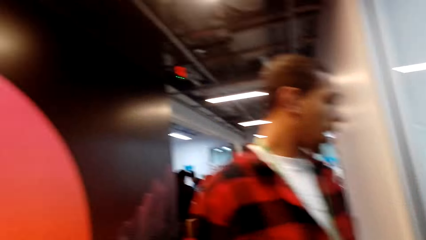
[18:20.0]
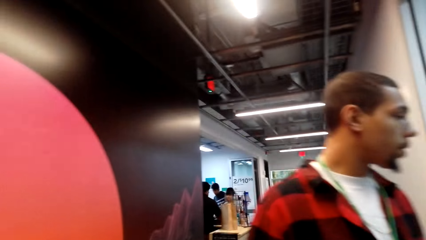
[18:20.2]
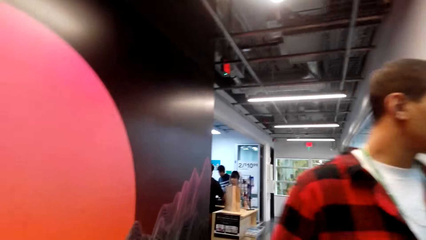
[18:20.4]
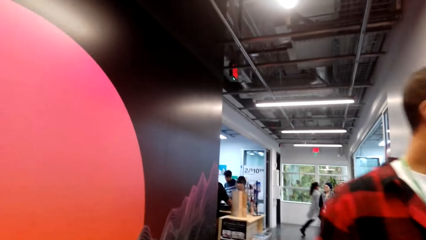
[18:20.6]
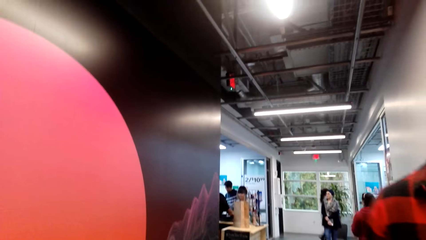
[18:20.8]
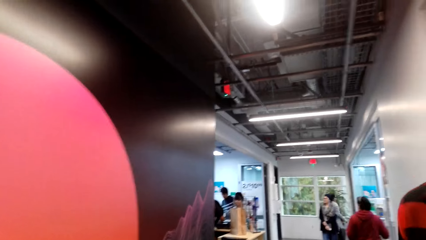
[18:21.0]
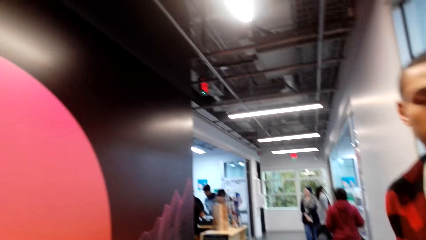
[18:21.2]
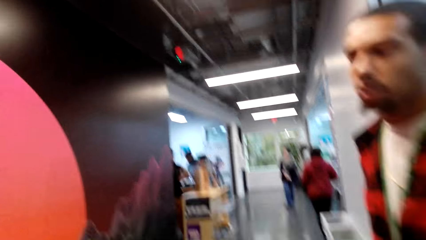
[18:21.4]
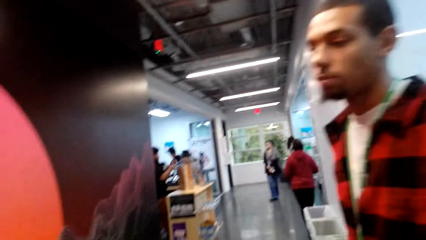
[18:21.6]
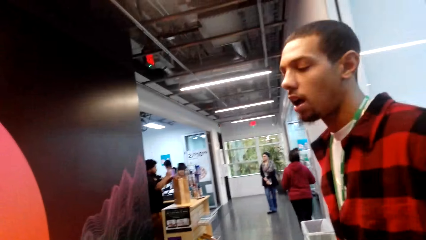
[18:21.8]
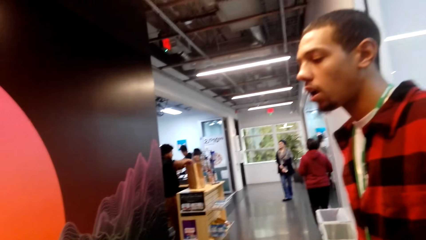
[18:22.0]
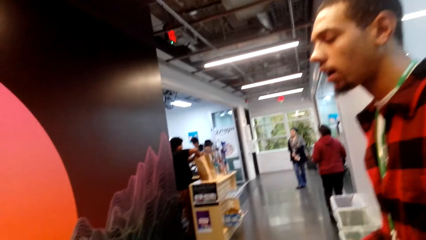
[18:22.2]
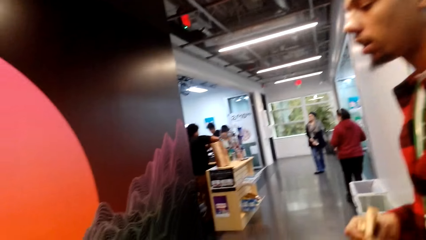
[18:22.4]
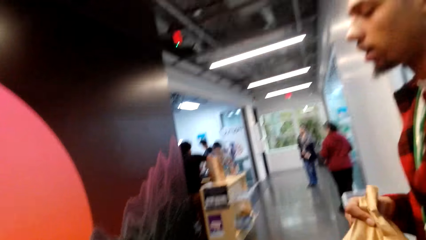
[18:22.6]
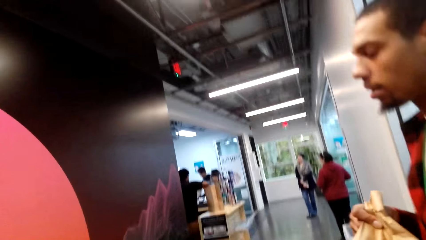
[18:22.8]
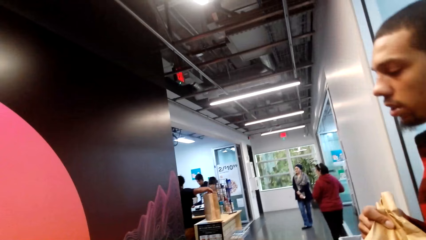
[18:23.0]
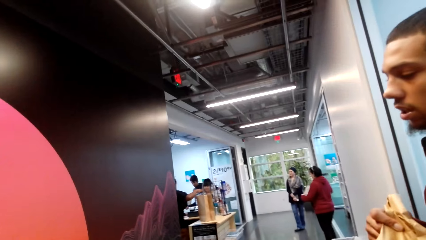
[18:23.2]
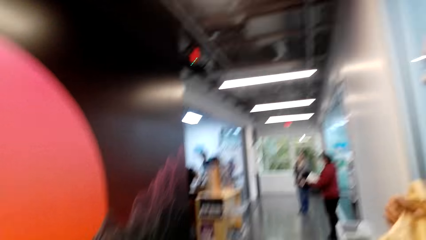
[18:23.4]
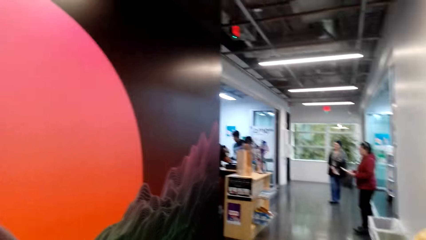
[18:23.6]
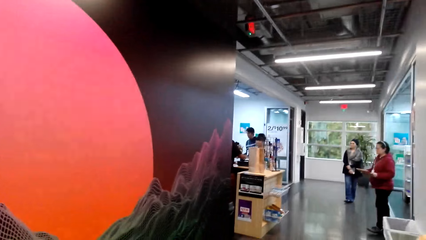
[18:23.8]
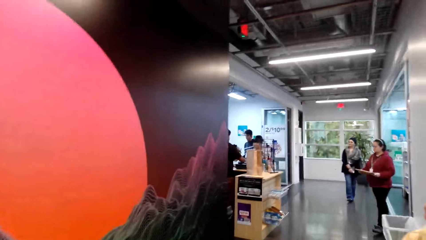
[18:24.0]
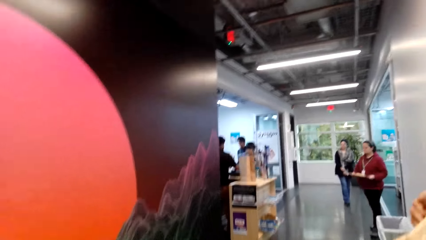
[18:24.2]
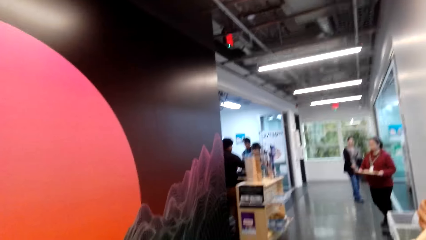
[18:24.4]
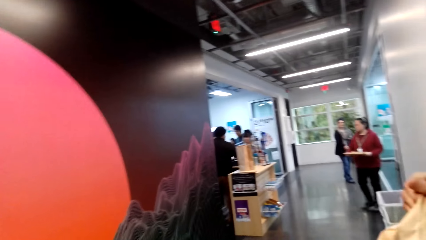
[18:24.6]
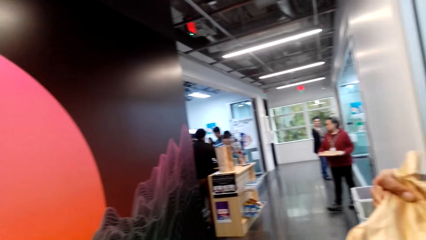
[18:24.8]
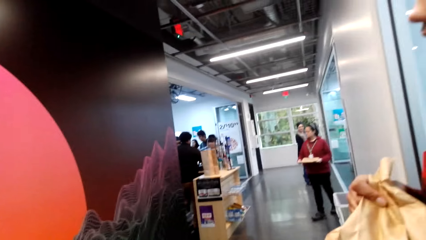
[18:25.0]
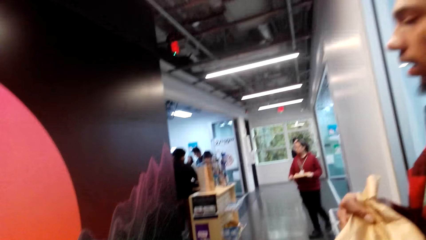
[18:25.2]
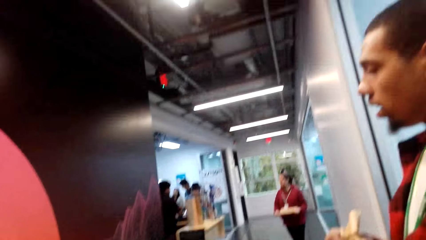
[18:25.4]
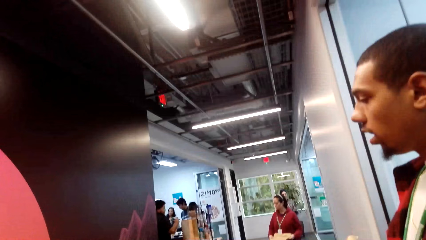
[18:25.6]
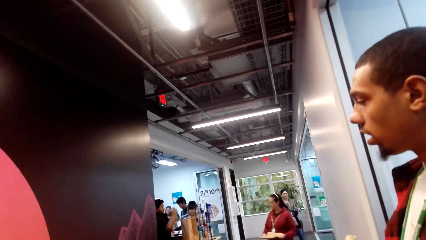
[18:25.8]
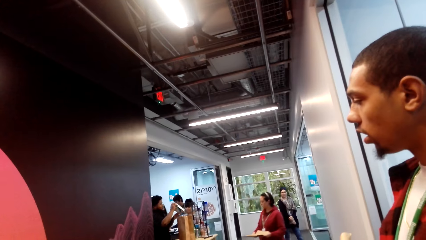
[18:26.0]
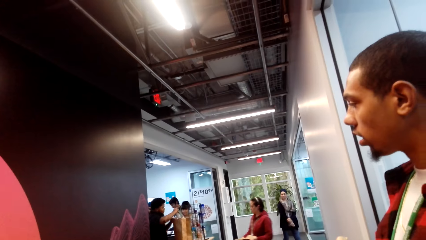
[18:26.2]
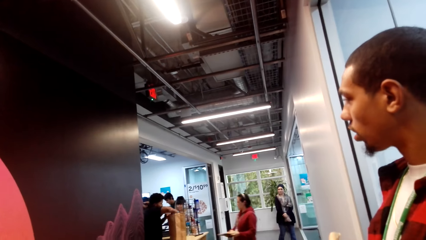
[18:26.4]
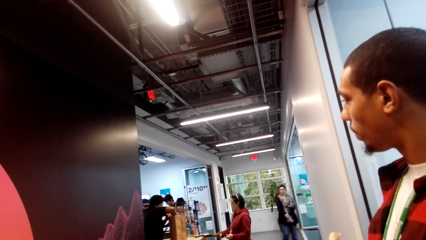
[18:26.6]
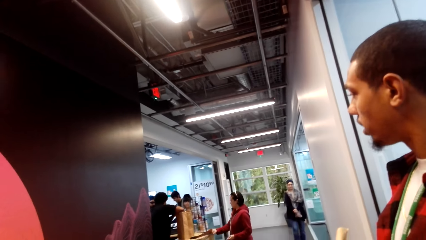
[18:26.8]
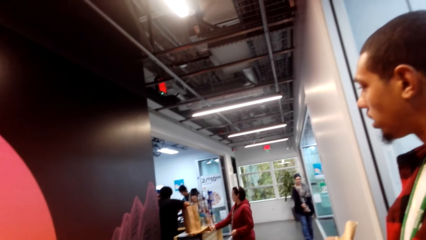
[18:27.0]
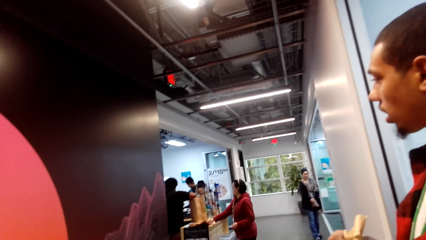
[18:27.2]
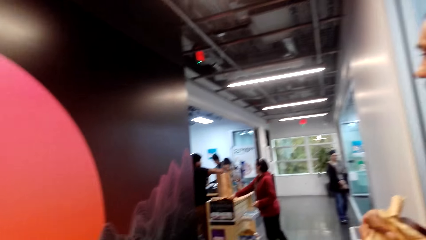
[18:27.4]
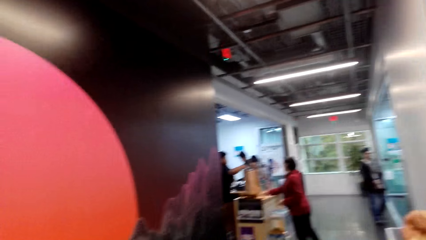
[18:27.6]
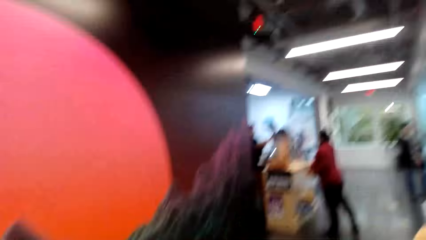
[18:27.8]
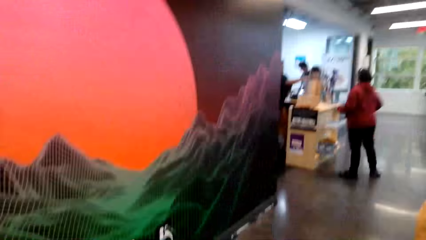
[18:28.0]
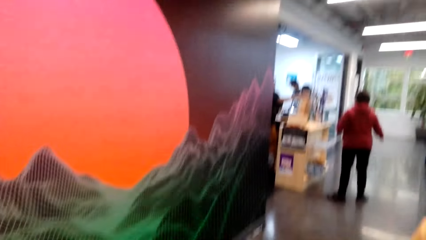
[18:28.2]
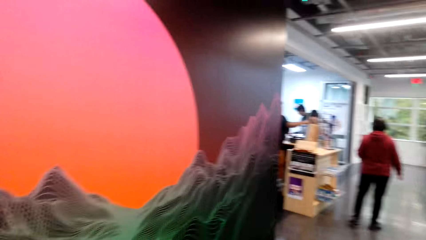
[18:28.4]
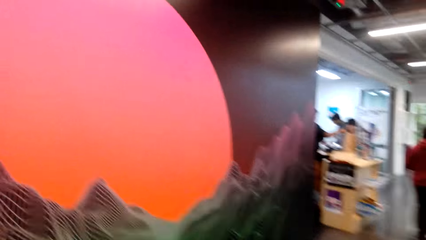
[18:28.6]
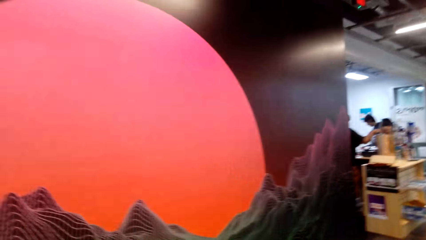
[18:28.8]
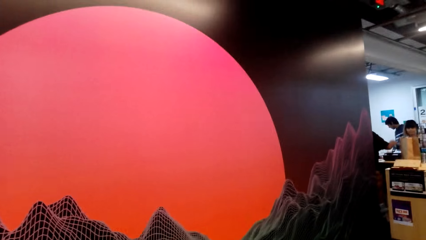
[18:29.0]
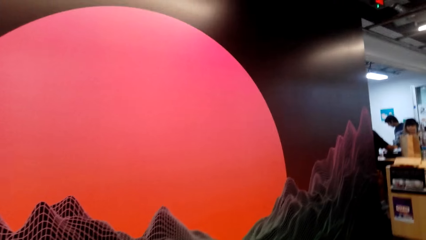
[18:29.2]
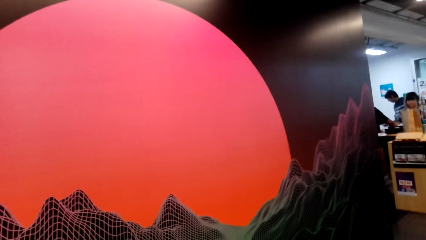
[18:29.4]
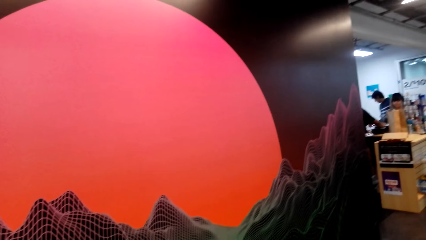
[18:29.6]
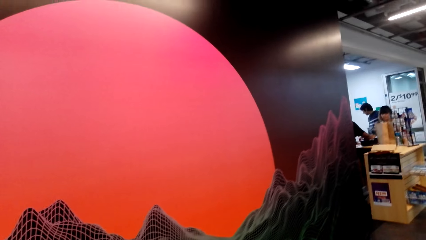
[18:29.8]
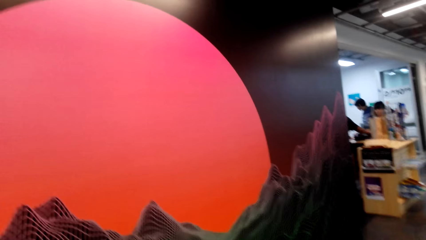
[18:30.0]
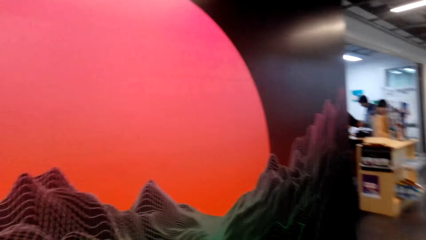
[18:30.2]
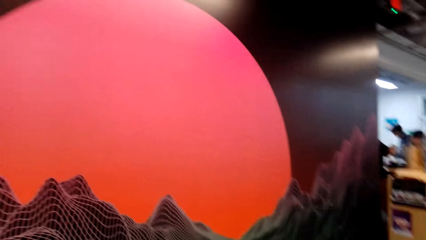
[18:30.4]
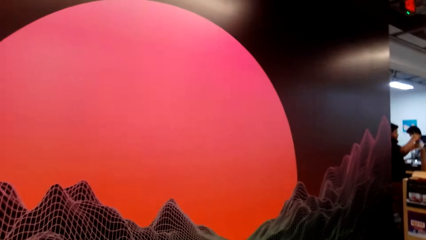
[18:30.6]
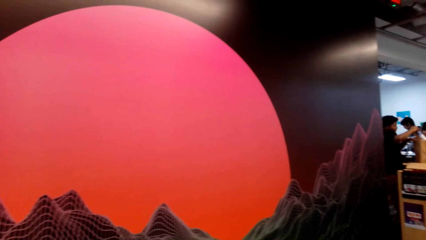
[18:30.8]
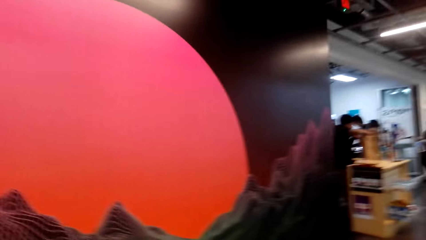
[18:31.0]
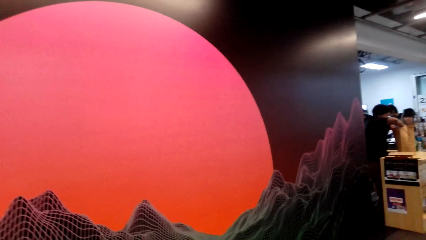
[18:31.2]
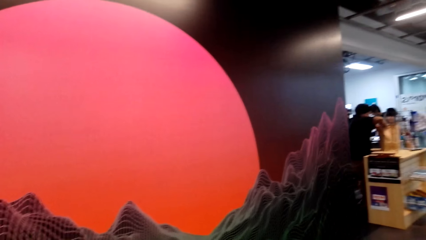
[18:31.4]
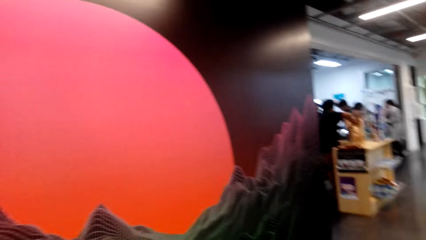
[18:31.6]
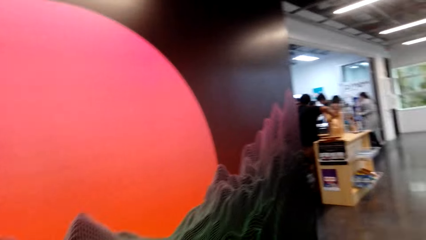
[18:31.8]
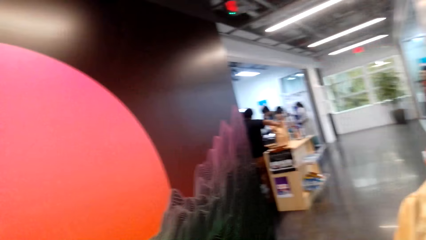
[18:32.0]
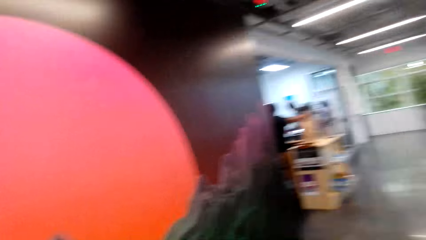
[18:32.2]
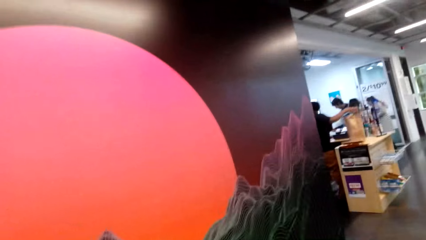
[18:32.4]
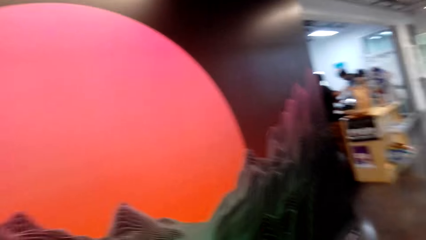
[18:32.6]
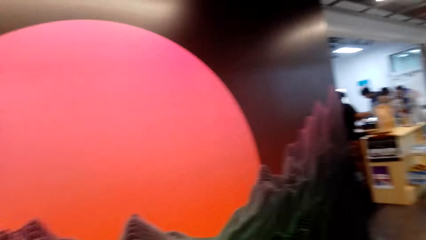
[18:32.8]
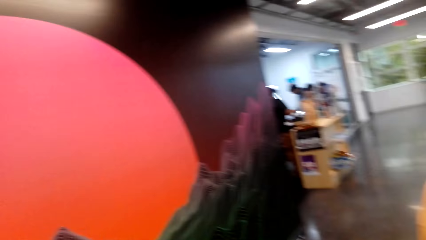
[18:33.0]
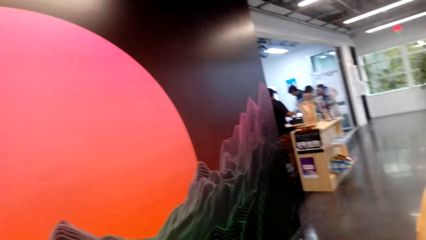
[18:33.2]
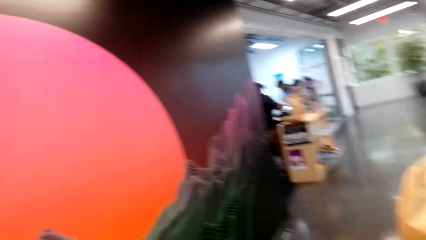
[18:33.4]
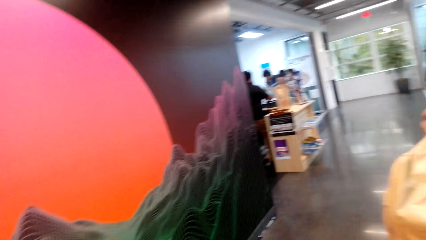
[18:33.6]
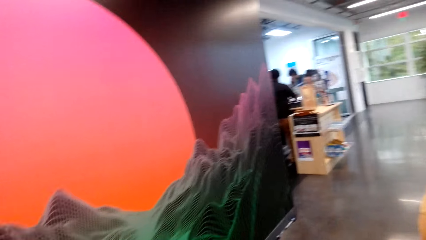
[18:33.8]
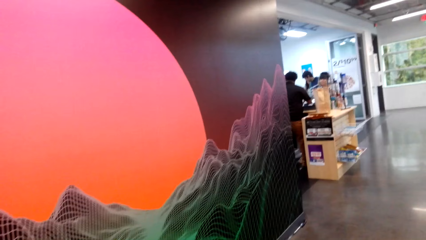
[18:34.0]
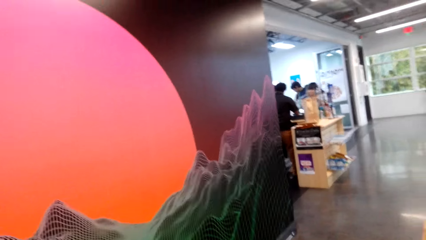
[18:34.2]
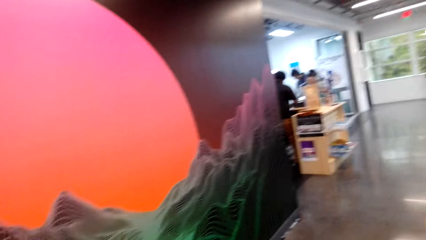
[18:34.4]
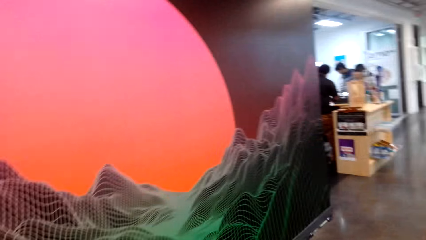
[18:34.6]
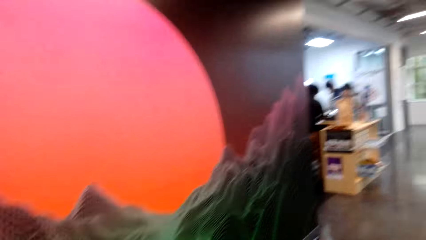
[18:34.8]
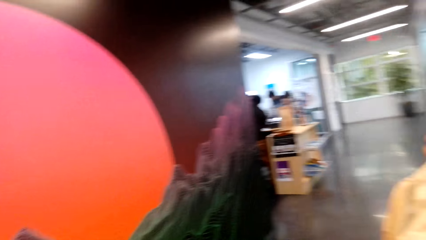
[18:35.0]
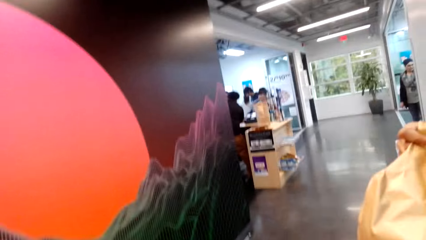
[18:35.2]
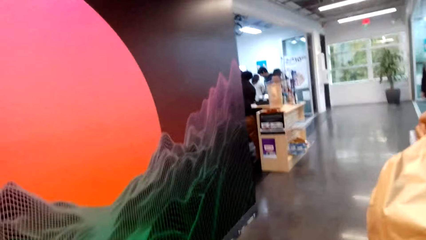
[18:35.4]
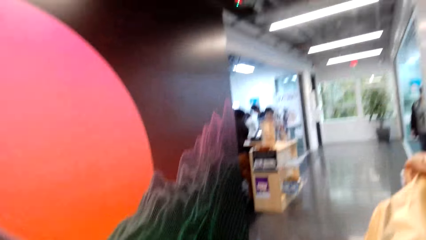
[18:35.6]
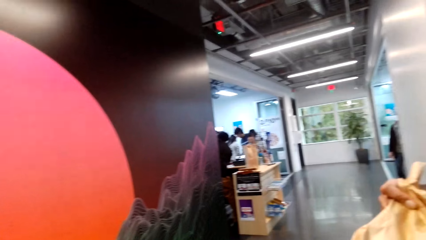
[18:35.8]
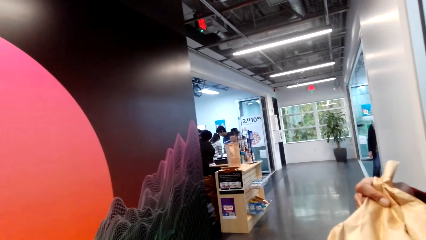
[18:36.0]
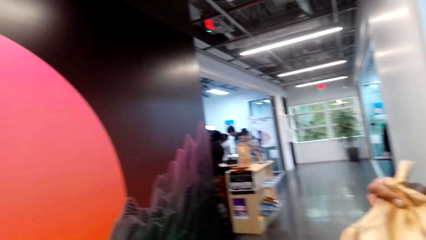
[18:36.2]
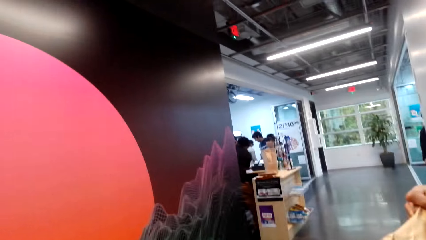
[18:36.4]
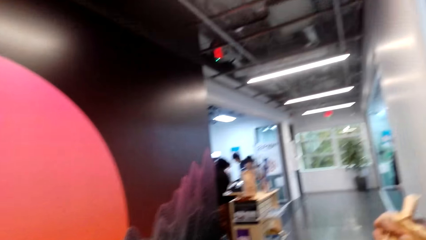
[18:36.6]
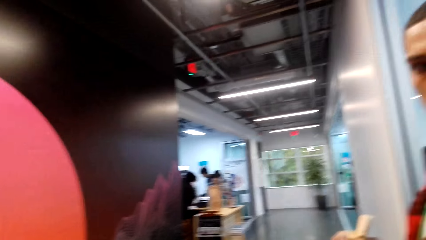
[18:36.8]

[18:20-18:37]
A man looks around. The camera wearer looks around the mall. The man holds the brown paper bag. The camera wearer looks around.
